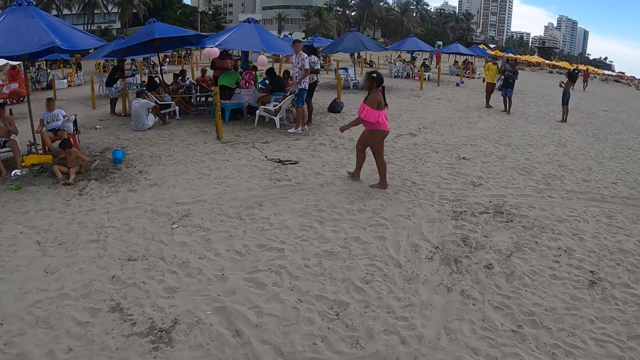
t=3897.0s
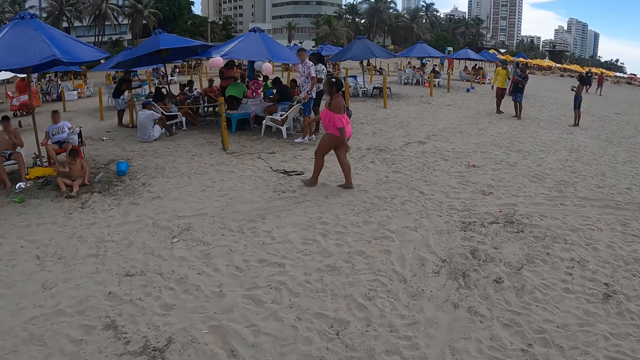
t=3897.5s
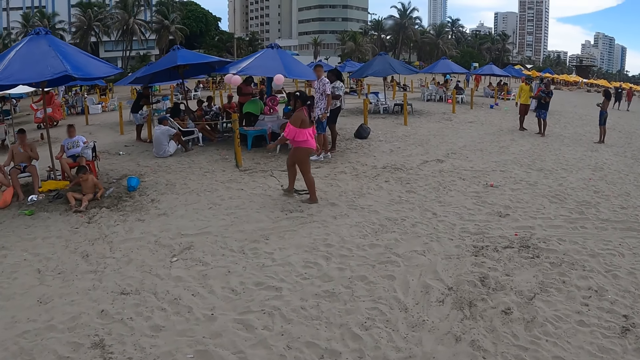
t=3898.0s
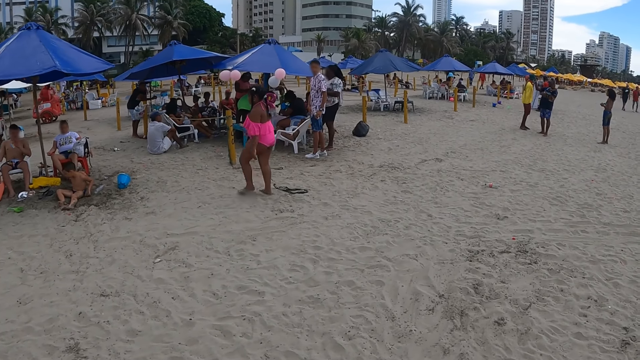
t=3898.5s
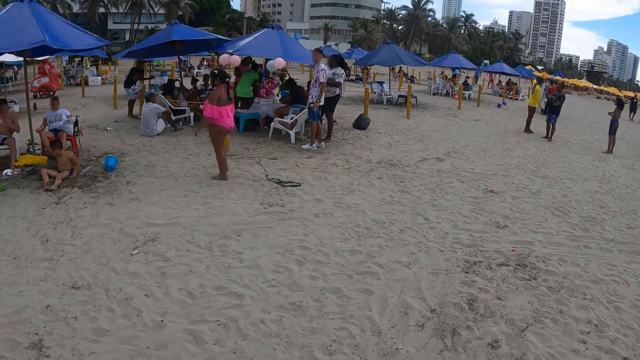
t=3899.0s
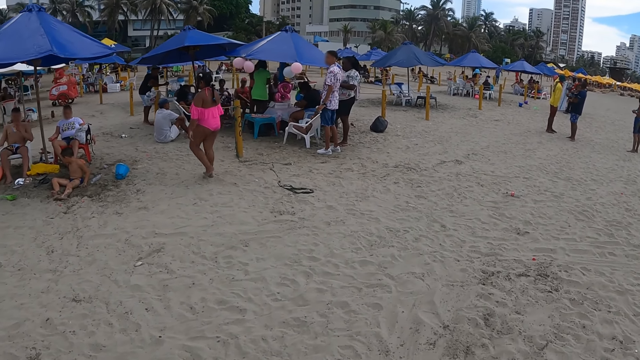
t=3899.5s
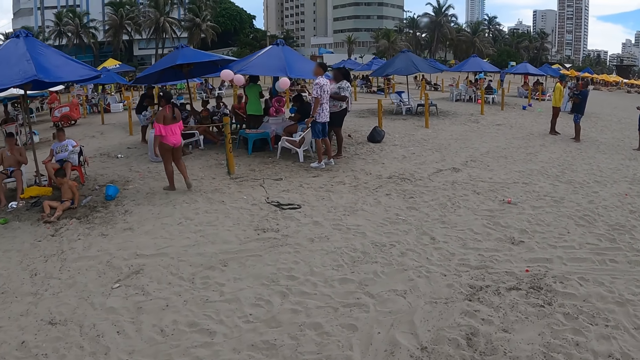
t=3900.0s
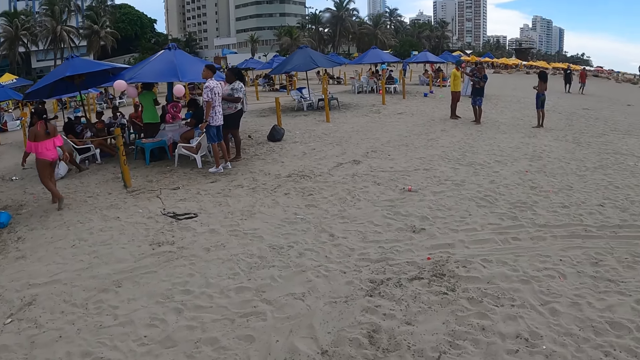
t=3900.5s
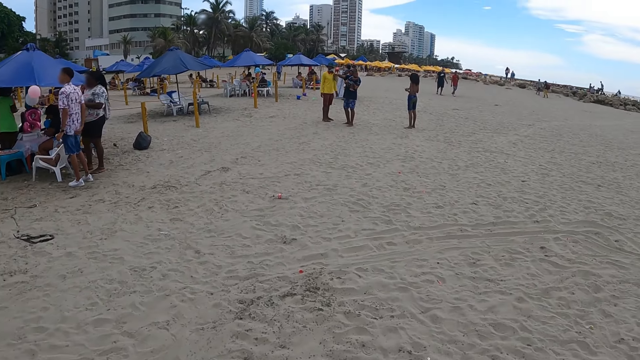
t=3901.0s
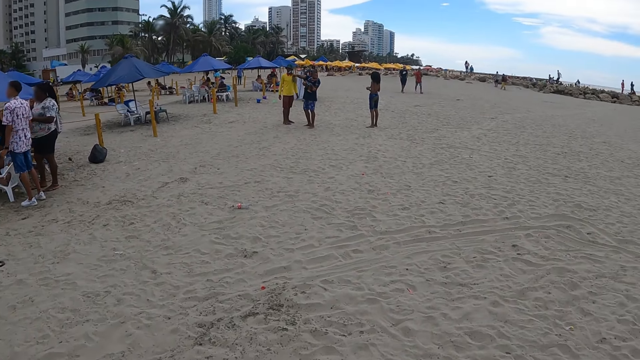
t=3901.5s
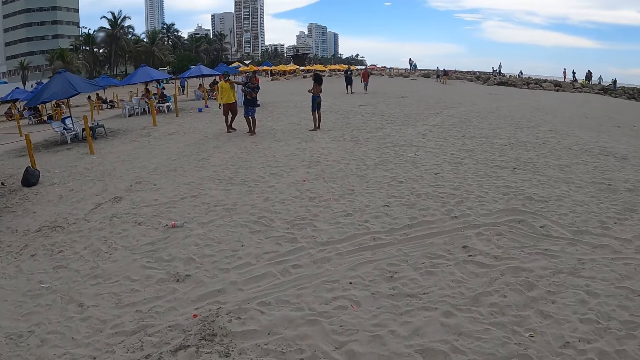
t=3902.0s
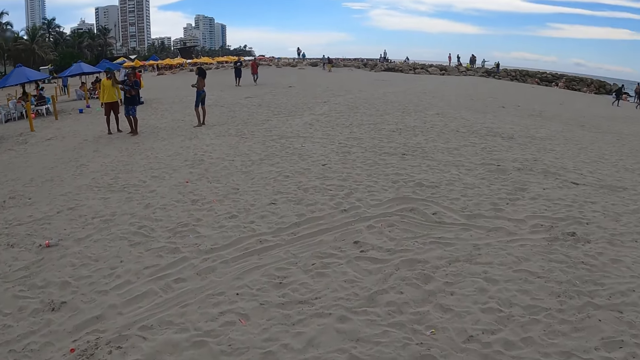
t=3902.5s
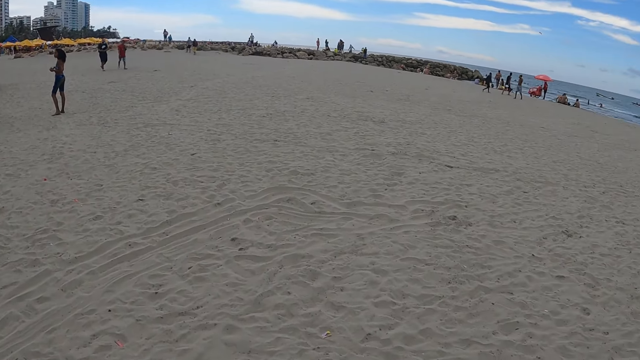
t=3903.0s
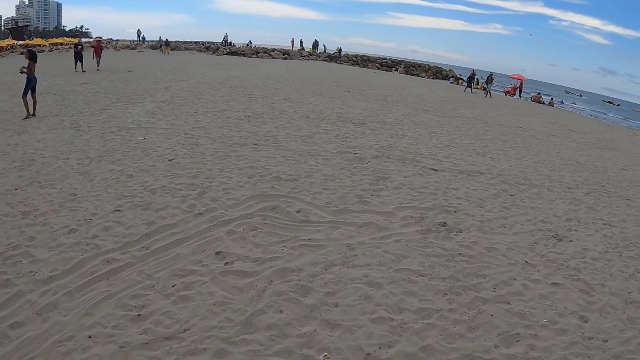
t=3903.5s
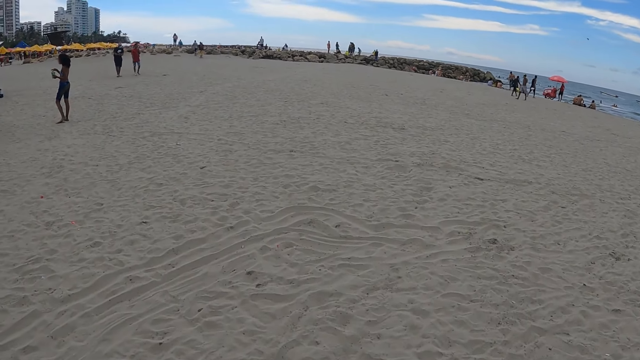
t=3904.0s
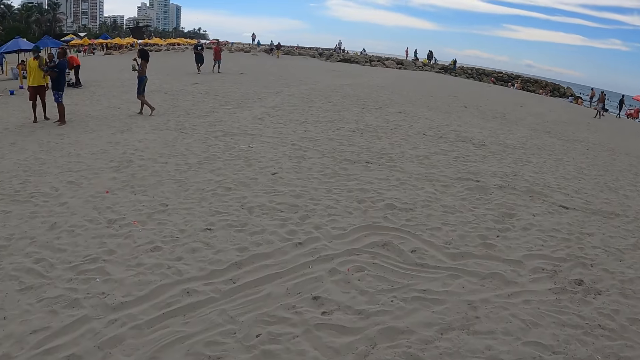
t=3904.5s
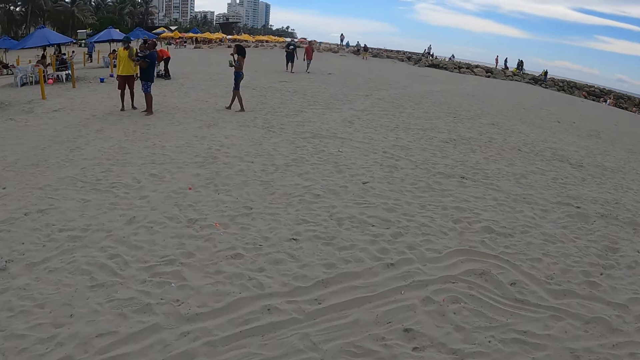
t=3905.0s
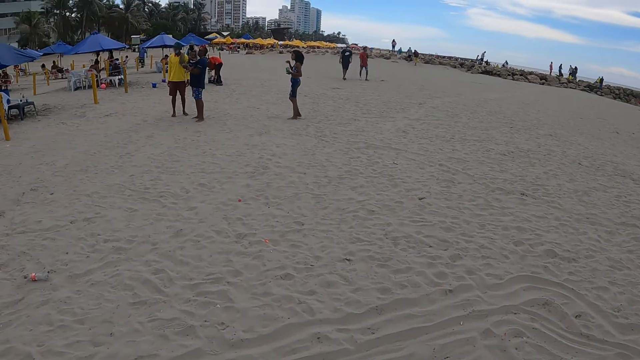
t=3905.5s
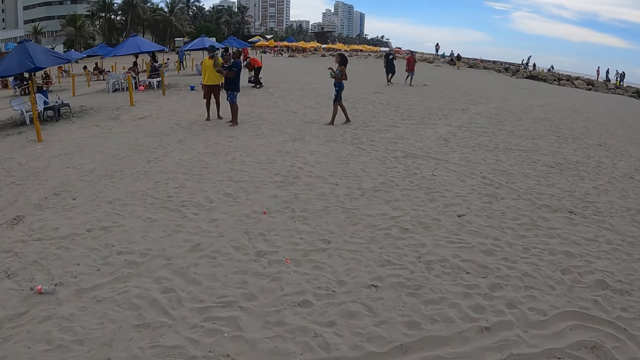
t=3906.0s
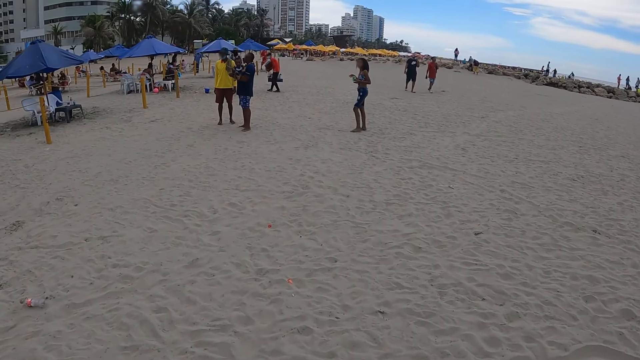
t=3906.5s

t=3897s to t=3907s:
The camera wearer walks across the beach. They look around.

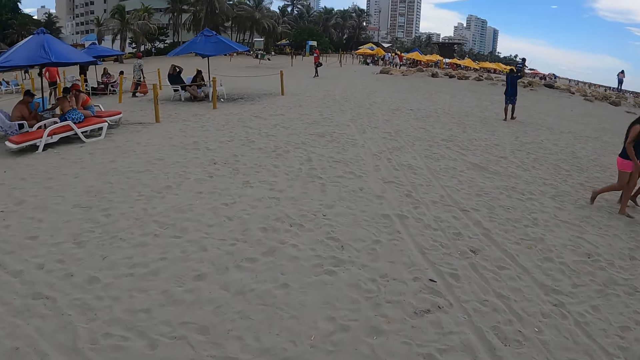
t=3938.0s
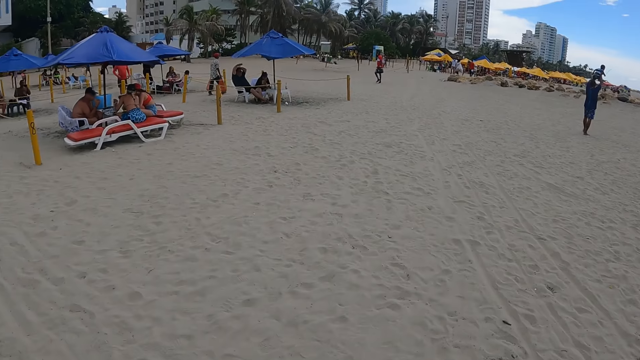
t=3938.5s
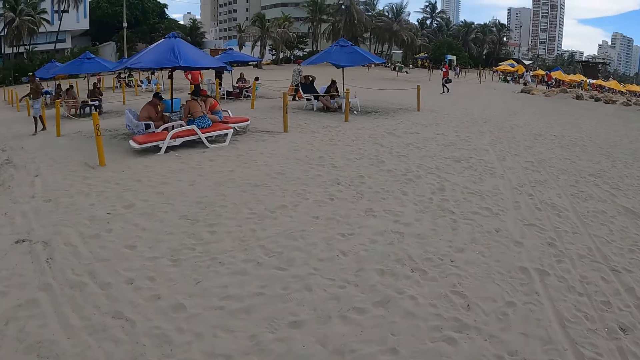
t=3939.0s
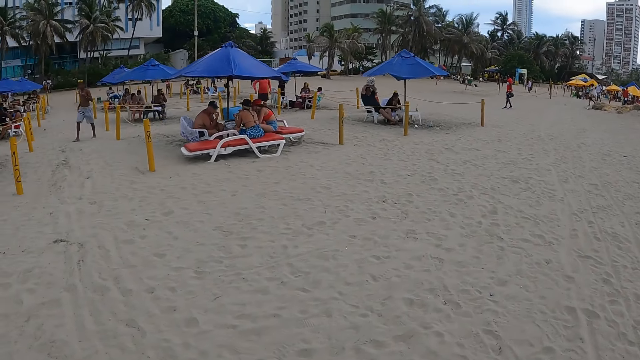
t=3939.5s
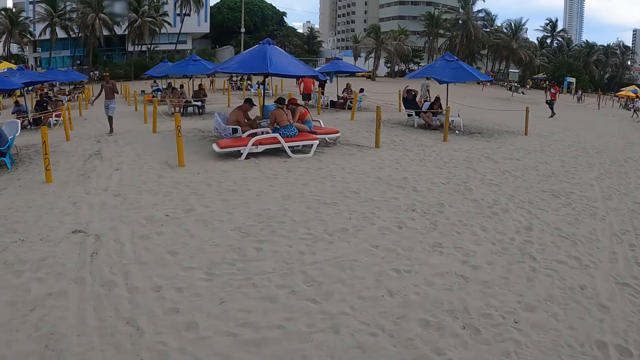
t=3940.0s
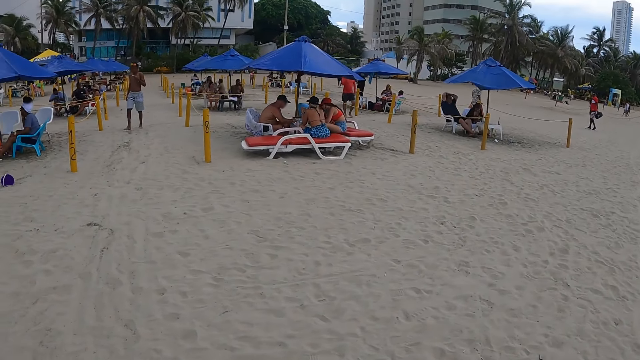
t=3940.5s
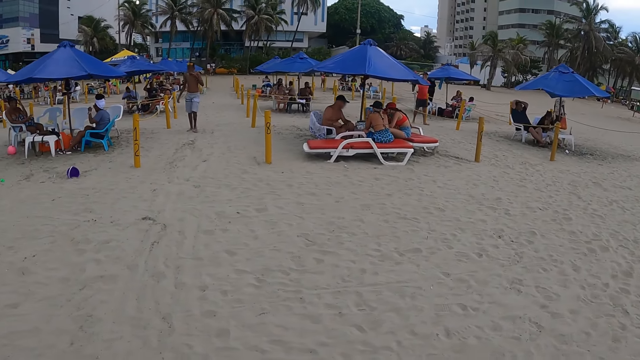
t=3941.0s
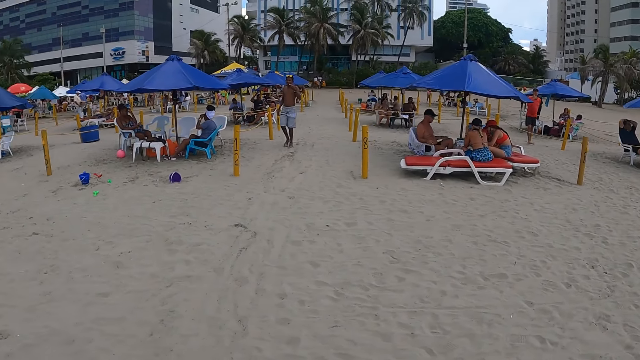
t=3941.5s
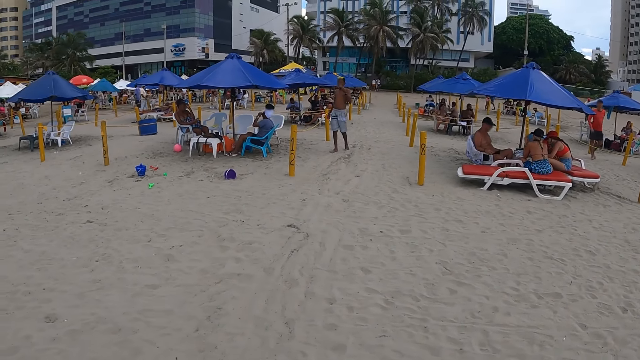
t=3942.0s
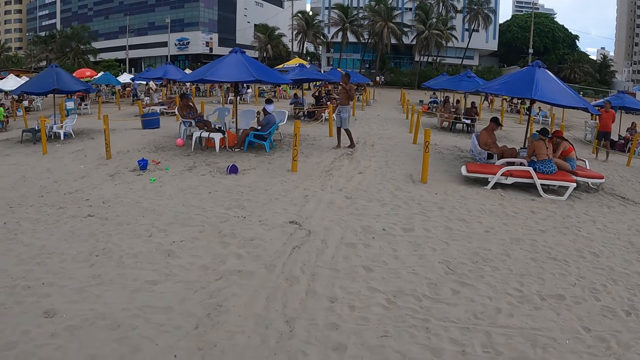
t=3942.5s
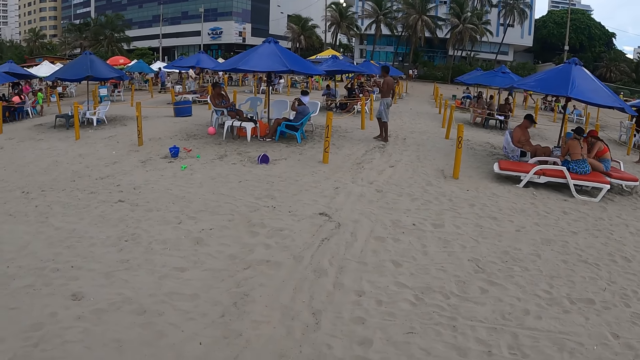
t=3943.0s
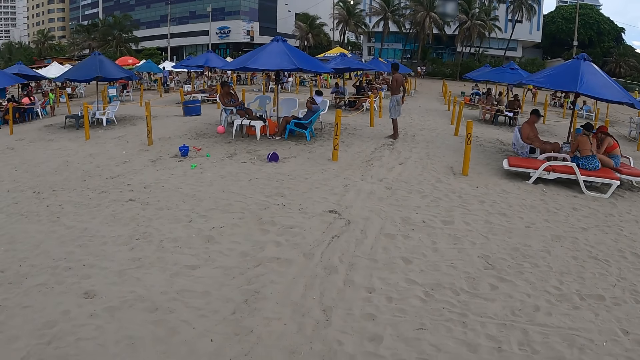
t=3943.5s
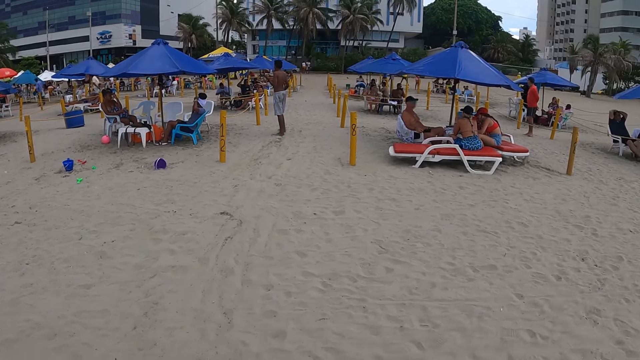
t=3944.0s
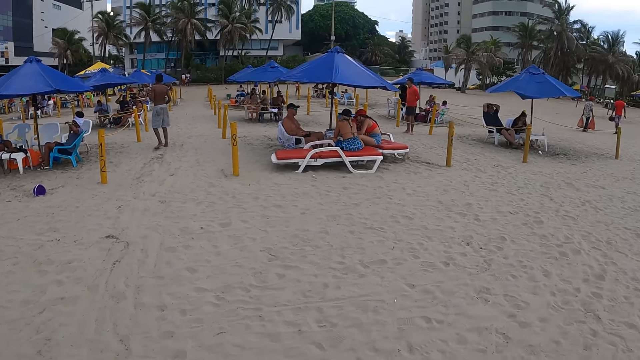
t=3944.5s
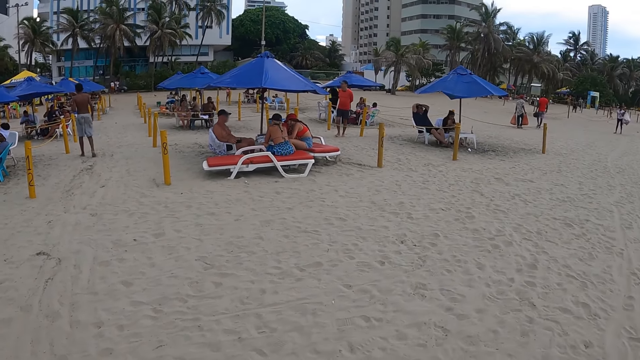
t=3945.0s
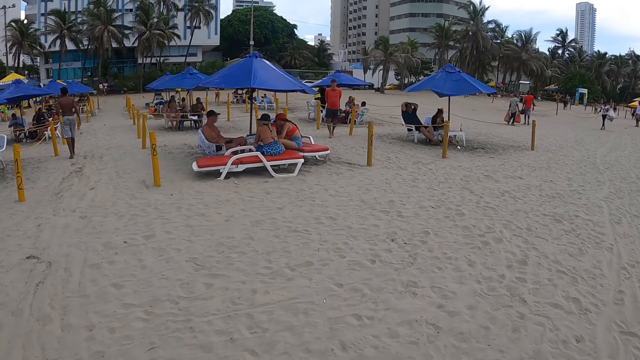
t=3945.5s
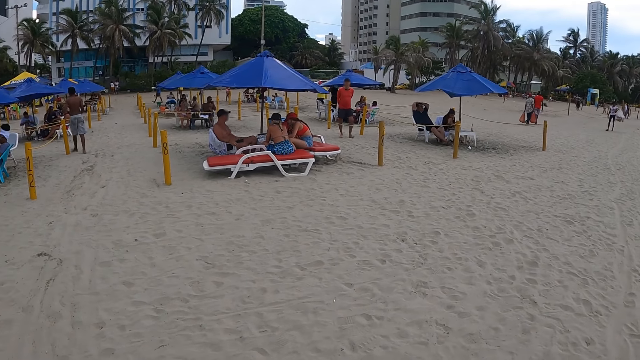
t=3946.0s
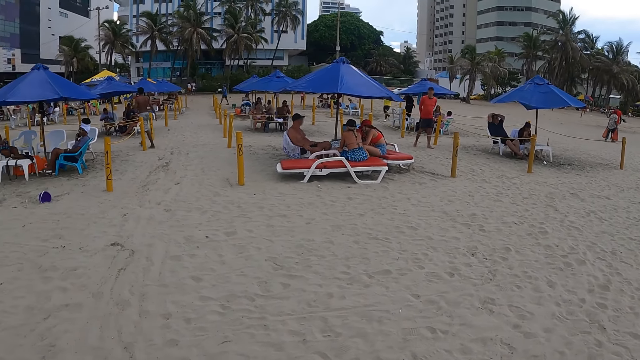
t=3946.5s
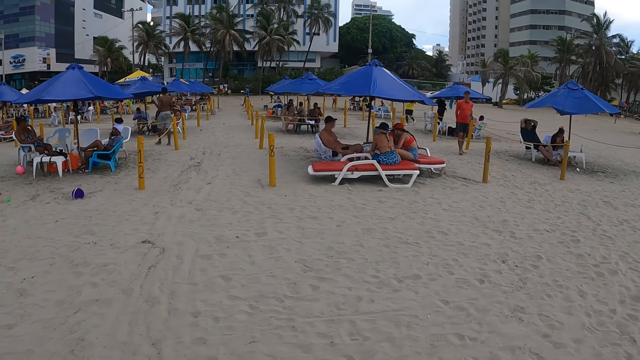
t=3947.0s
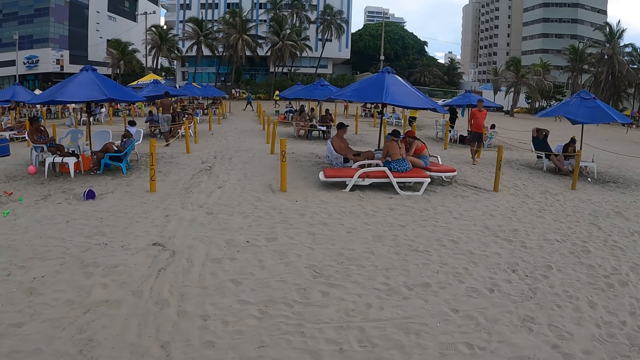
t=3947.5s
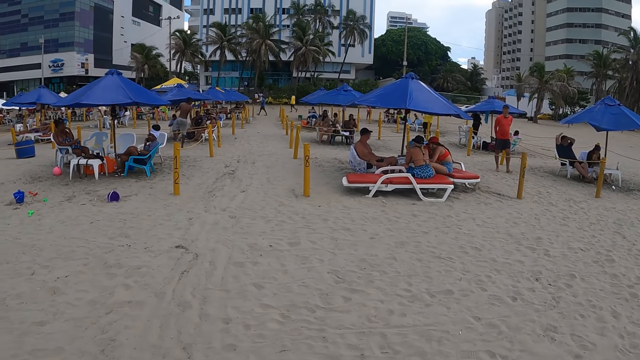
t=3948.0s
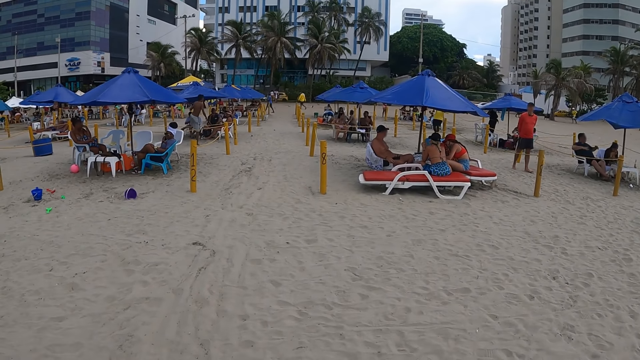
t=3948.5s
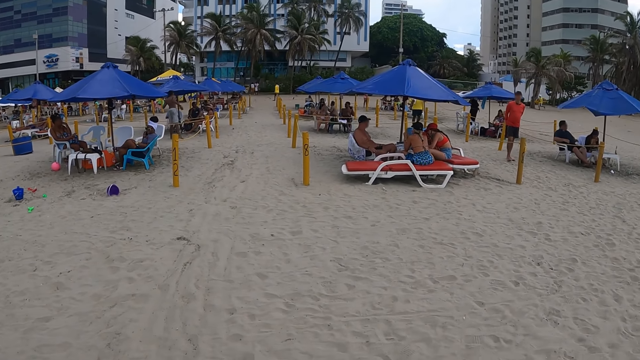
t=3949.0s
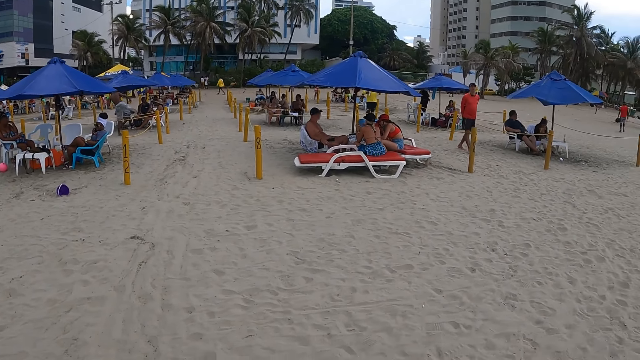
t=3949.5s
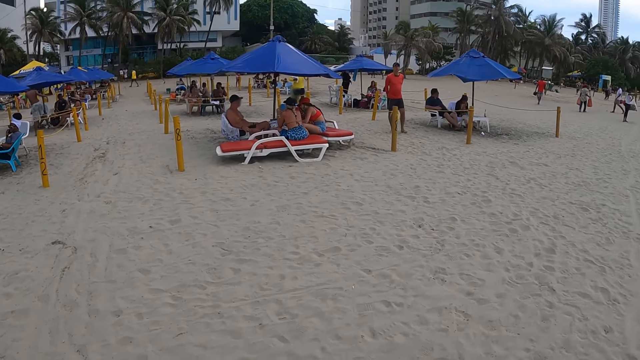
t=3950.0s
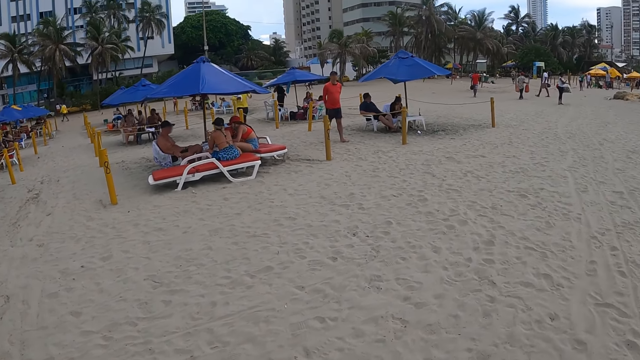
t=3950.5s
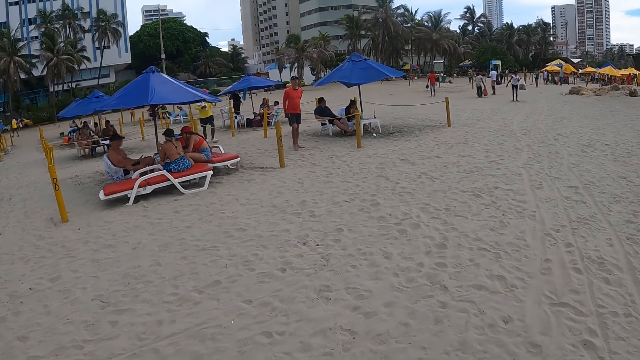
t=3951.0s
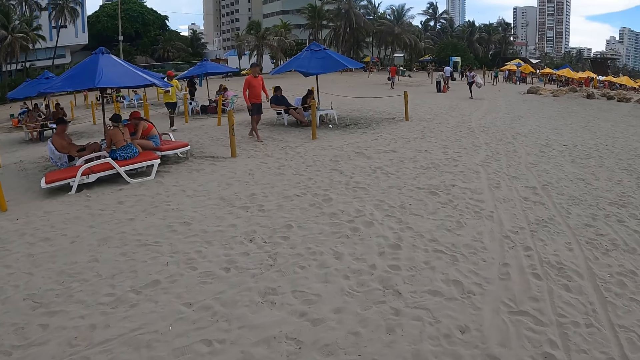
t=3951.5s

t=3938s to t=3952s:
The camera wearer stands. They look around.
